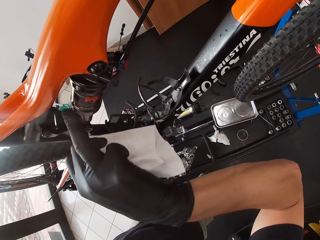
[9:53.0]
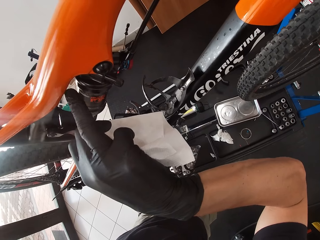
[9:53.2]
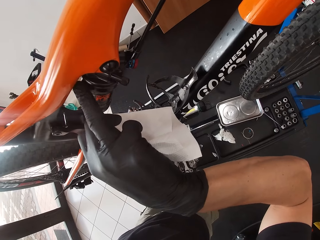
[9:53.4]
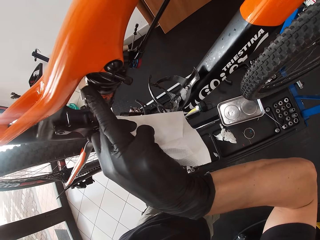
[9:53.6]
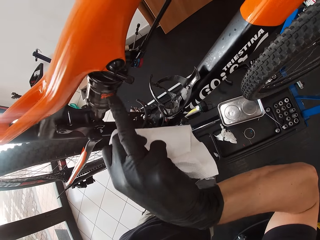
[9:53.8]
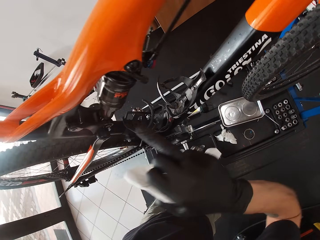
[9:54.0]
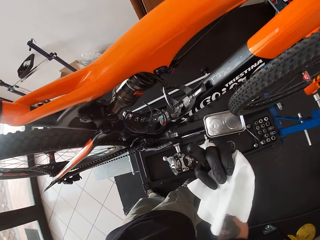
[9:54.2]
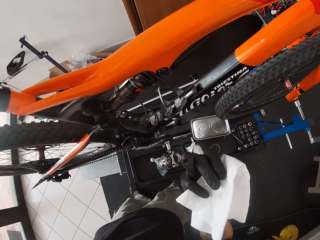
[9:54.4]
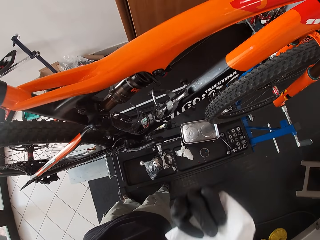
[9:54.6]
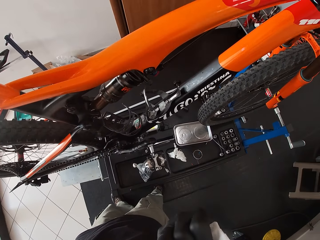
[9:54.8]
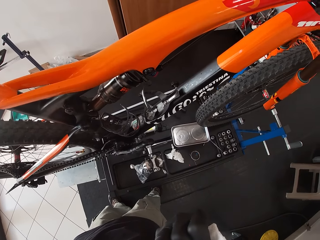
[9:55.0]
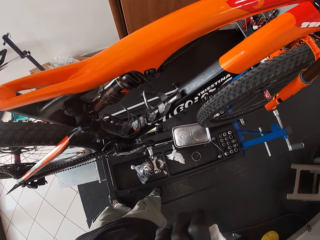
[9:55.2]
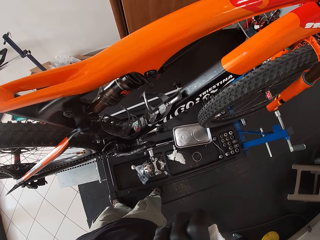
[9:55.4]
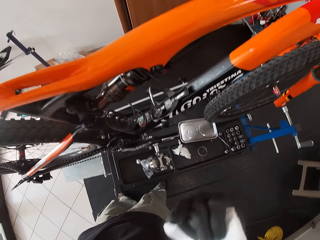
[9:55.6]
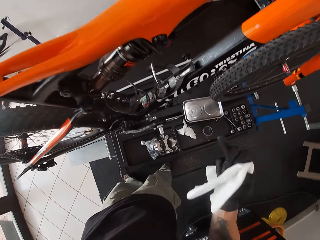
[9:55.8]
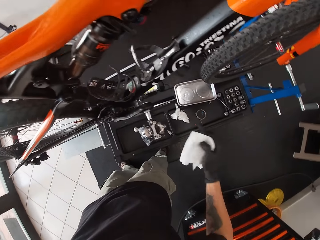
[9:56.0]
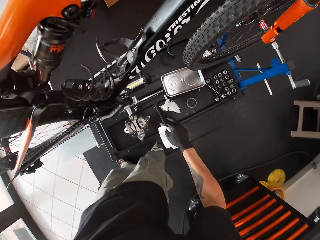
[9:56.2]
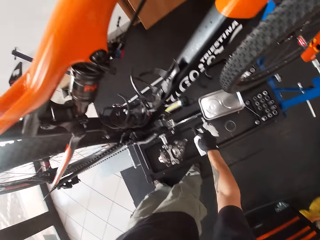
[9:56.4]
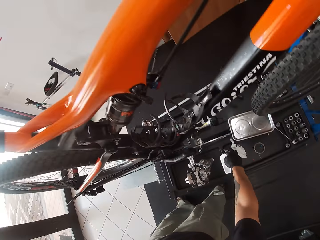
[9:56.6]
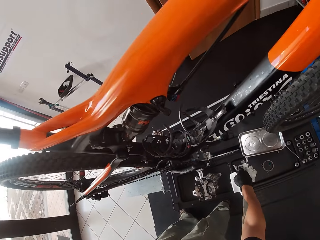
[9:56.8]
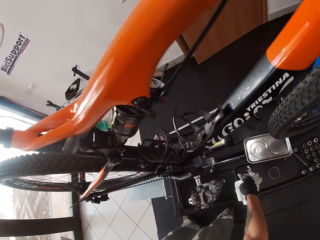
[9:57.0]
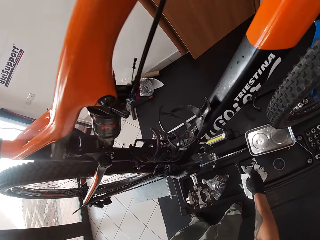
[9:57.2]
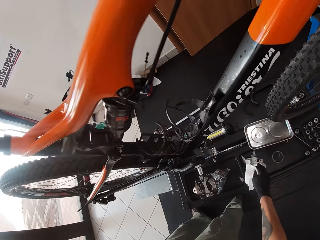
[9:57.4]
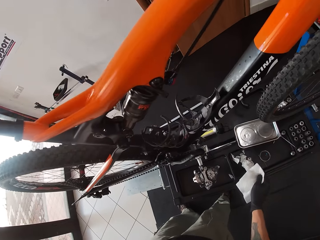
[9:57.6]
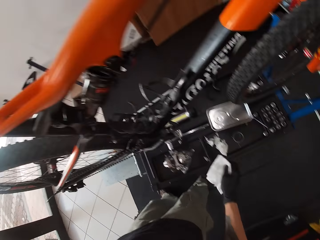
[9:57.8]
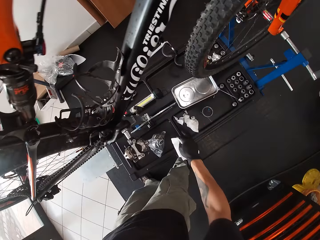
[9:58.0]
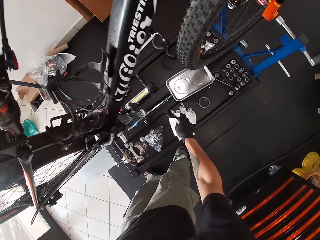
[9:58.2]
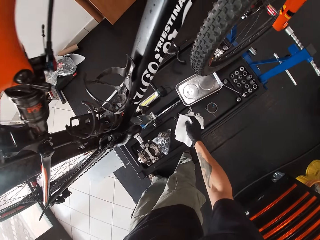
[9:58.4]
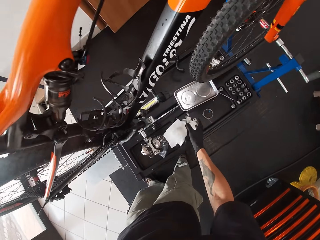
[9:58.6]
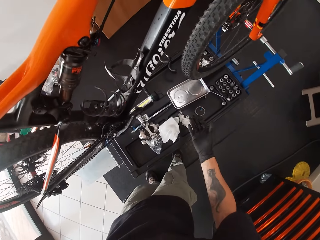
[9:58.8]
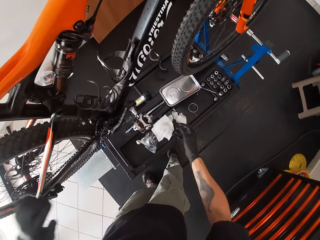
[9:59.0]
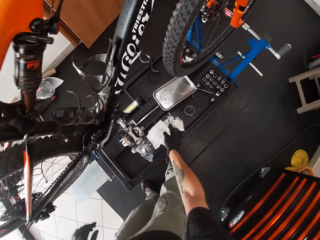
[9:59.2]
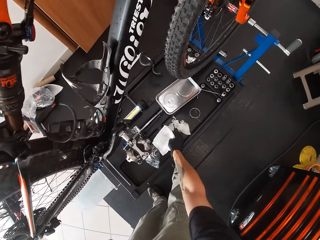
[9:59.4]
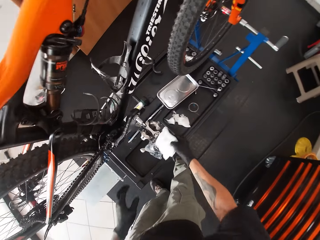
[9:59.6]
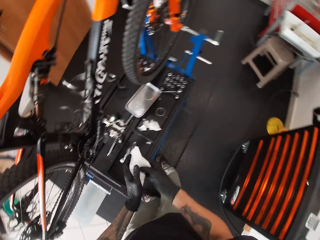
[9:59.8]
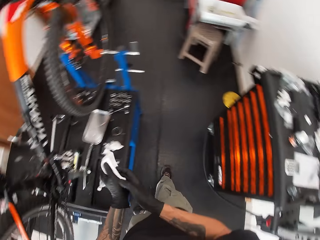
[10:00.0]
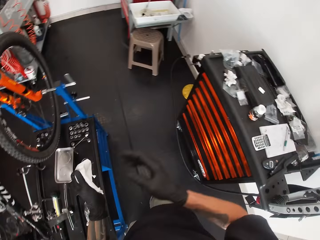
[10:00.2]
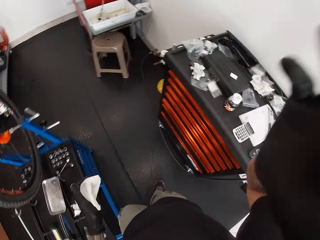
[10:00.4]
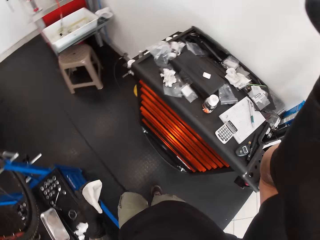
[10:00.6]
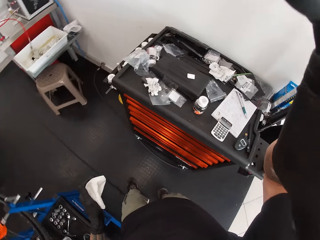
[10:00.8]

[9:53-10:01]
The camera wearer looks on the figure. He touches something on the ground. He drops the tissue paper on the workbench with his right hand. He picks the tissue paper from the workbench with his right hand. He rubs his hands on the tissue paper.
